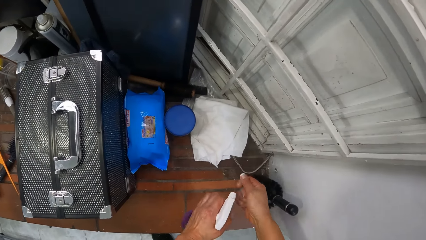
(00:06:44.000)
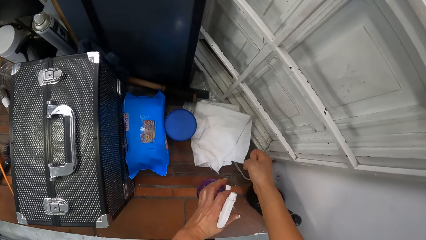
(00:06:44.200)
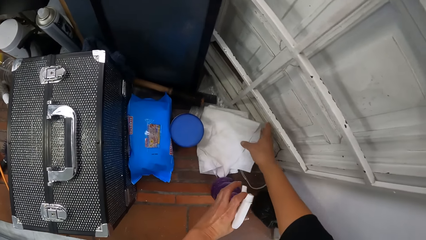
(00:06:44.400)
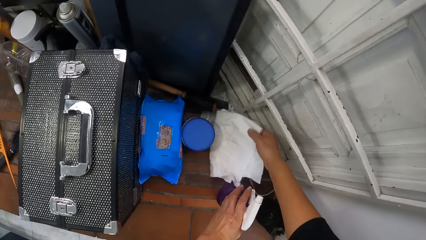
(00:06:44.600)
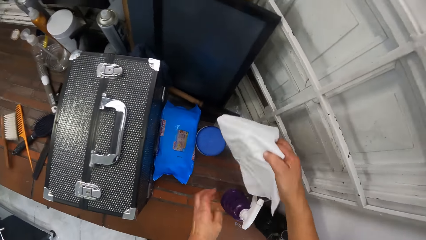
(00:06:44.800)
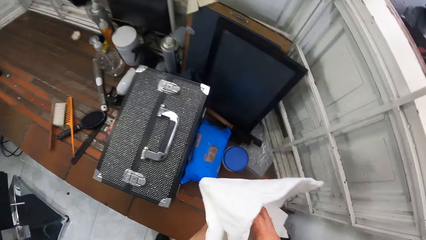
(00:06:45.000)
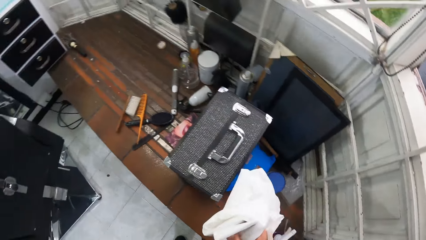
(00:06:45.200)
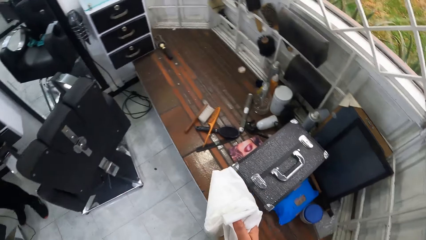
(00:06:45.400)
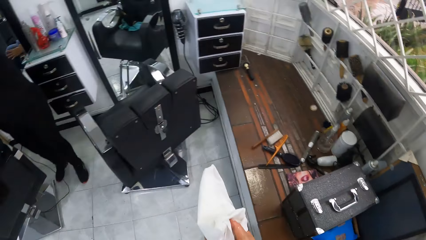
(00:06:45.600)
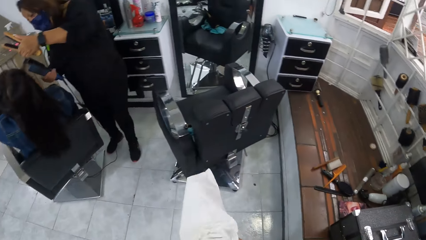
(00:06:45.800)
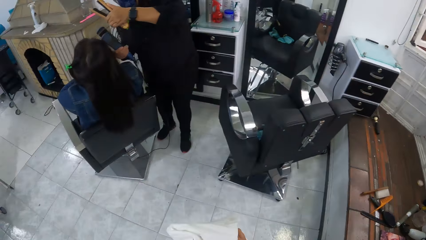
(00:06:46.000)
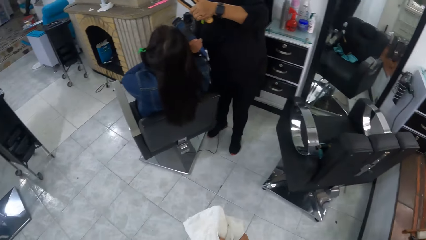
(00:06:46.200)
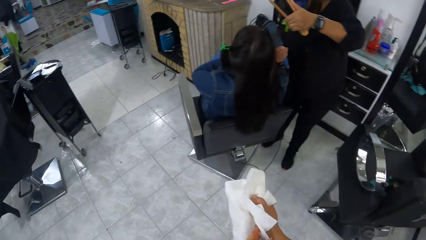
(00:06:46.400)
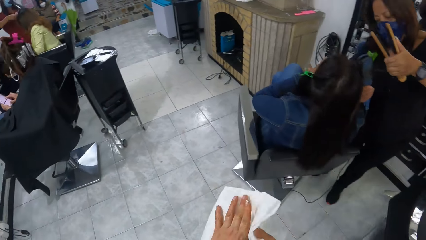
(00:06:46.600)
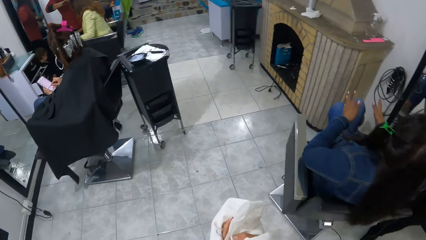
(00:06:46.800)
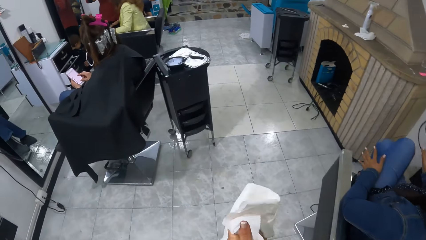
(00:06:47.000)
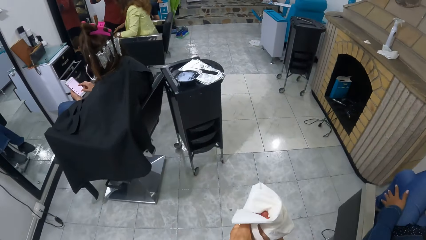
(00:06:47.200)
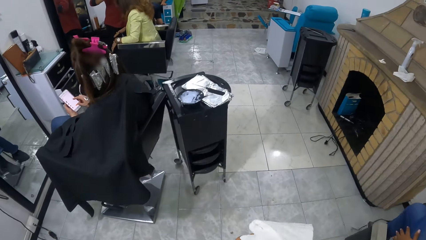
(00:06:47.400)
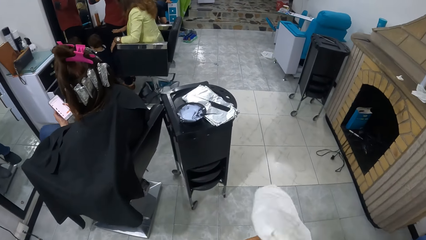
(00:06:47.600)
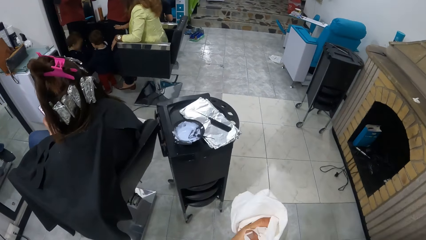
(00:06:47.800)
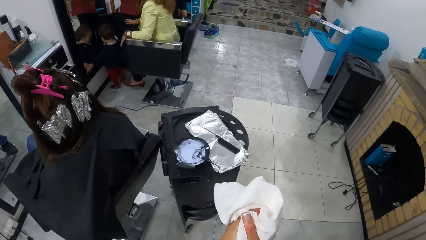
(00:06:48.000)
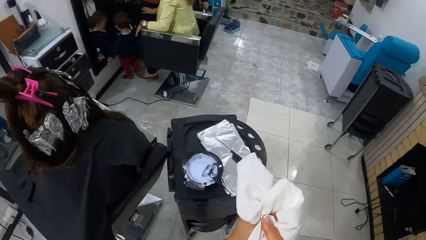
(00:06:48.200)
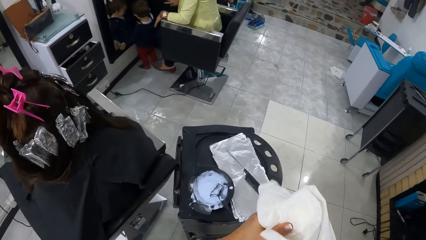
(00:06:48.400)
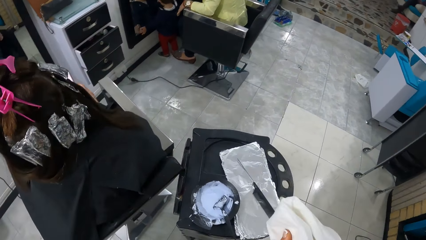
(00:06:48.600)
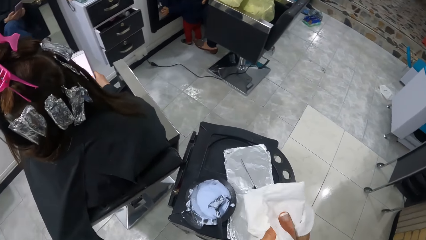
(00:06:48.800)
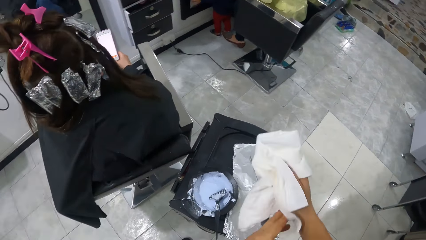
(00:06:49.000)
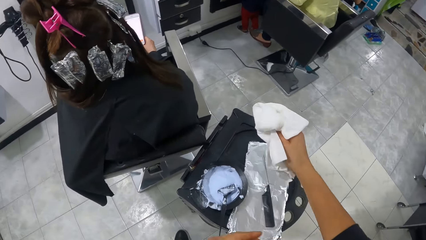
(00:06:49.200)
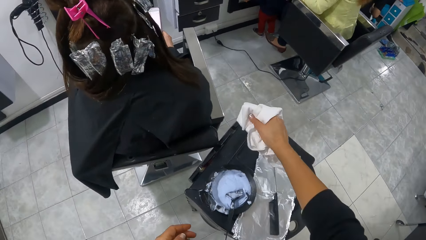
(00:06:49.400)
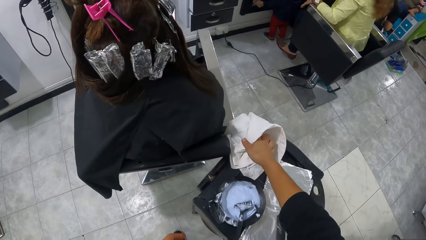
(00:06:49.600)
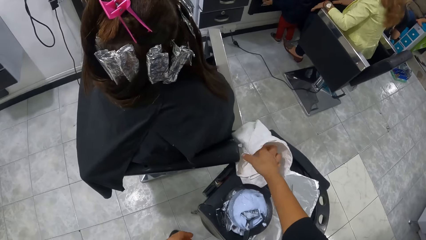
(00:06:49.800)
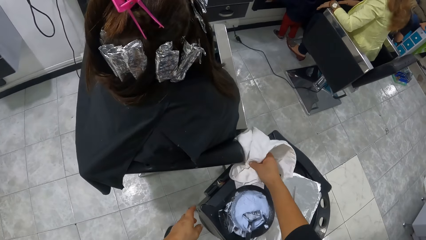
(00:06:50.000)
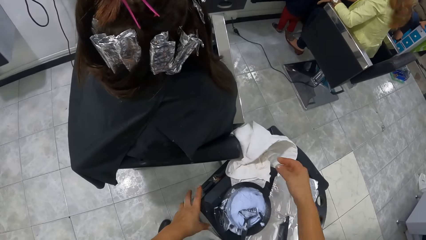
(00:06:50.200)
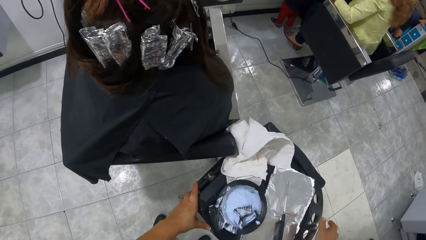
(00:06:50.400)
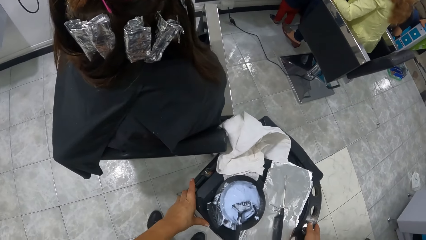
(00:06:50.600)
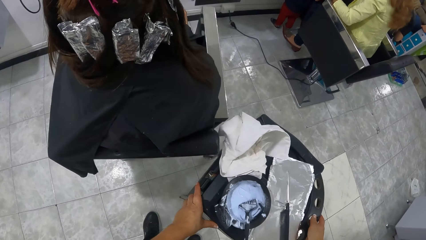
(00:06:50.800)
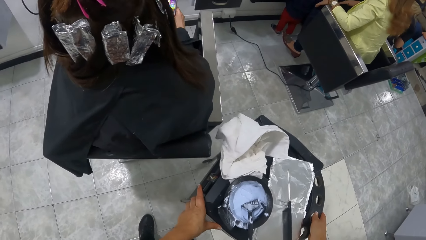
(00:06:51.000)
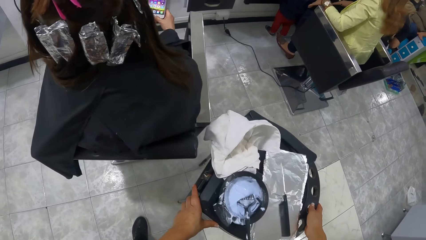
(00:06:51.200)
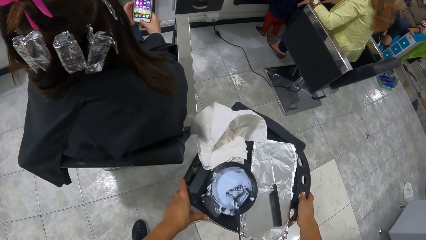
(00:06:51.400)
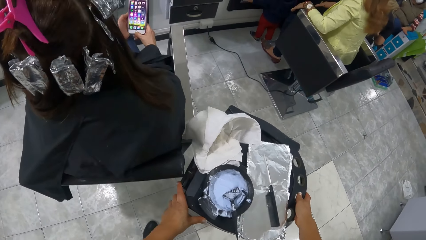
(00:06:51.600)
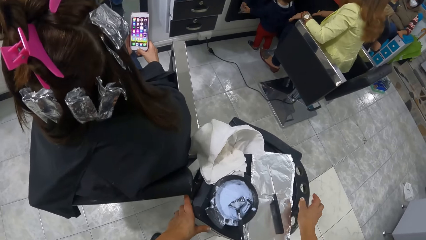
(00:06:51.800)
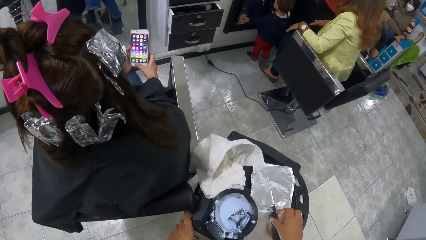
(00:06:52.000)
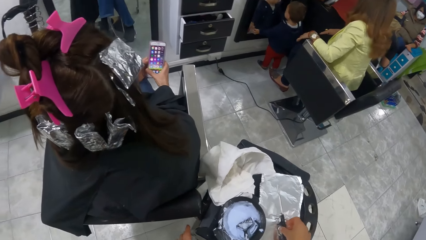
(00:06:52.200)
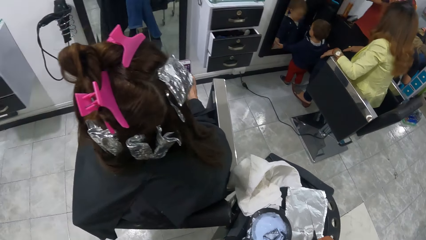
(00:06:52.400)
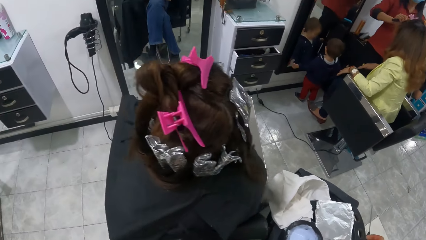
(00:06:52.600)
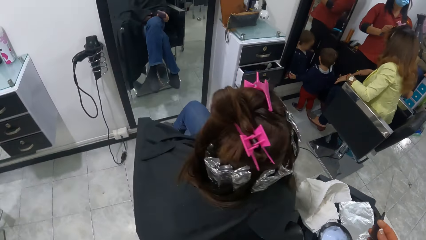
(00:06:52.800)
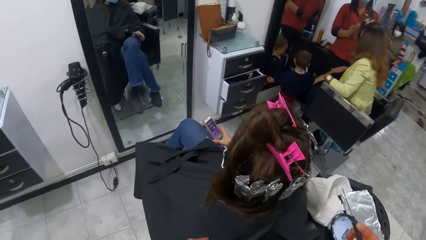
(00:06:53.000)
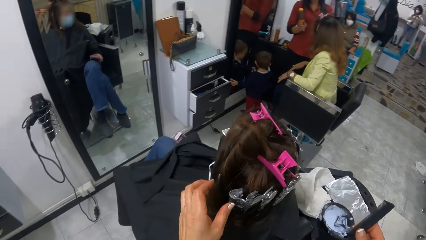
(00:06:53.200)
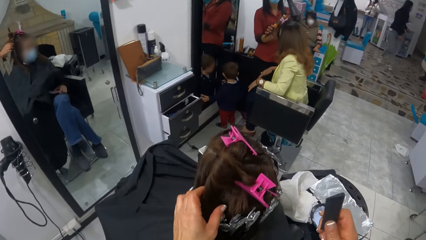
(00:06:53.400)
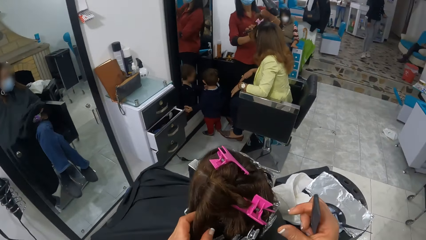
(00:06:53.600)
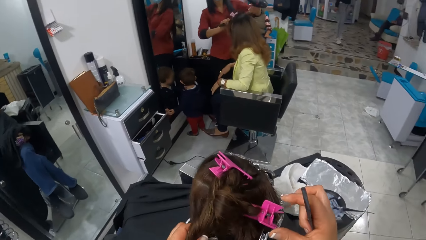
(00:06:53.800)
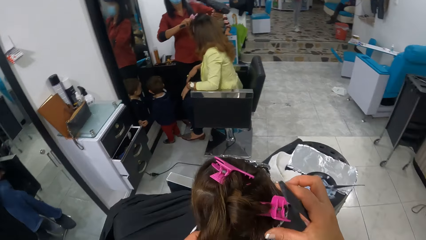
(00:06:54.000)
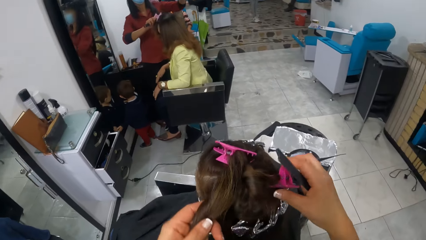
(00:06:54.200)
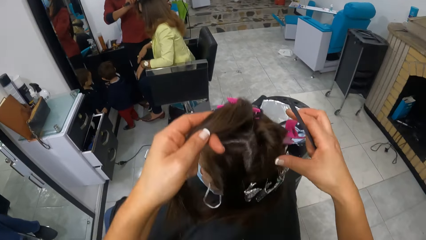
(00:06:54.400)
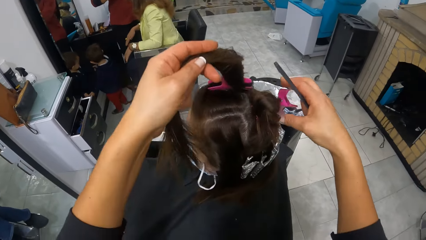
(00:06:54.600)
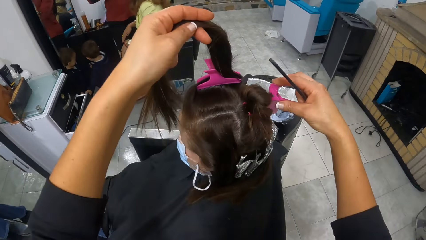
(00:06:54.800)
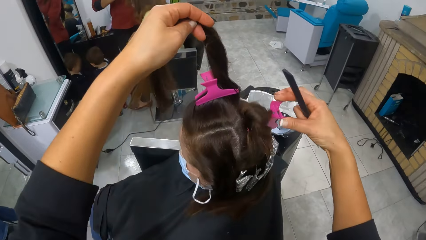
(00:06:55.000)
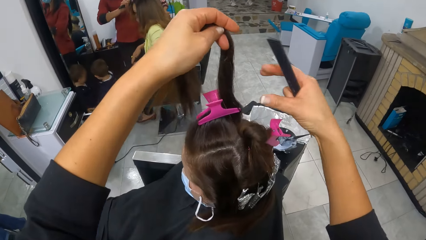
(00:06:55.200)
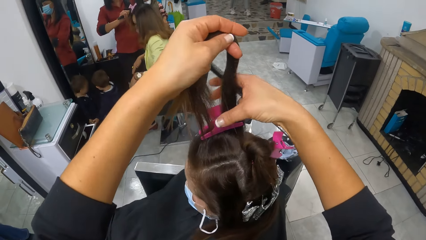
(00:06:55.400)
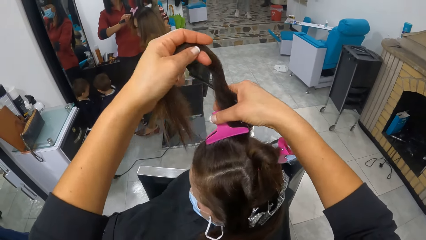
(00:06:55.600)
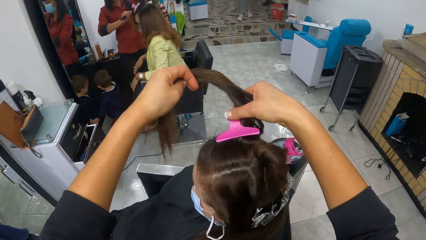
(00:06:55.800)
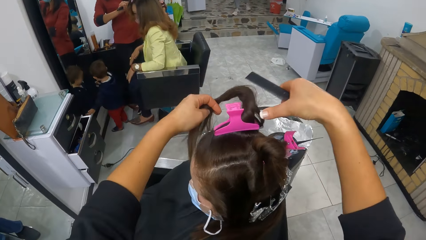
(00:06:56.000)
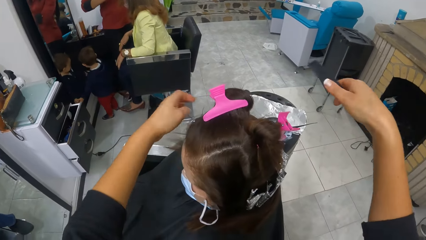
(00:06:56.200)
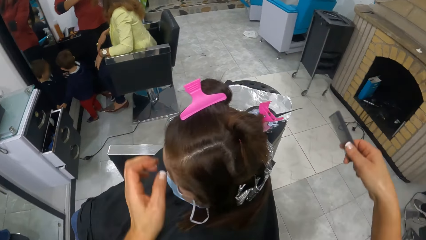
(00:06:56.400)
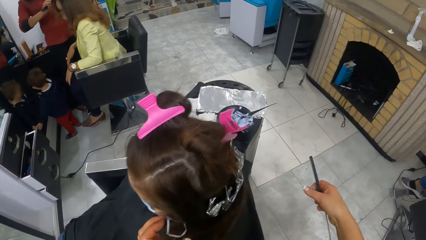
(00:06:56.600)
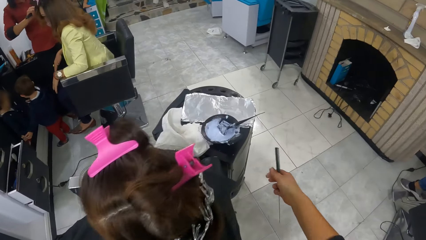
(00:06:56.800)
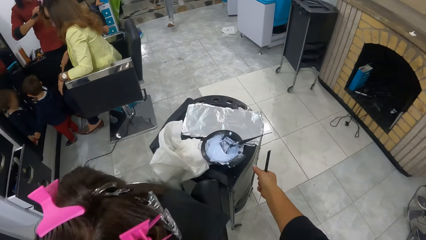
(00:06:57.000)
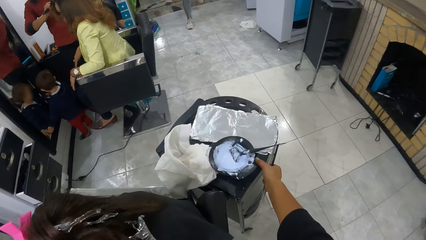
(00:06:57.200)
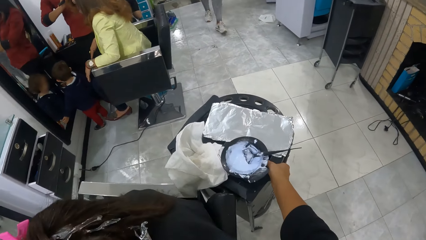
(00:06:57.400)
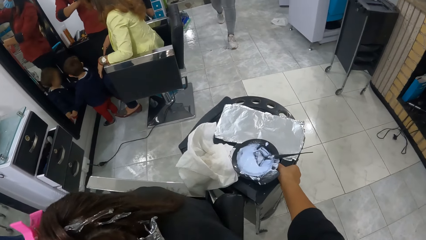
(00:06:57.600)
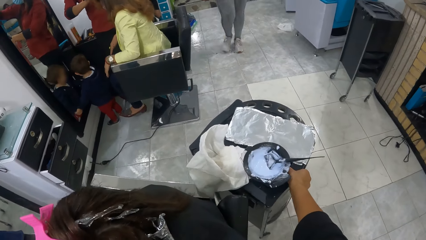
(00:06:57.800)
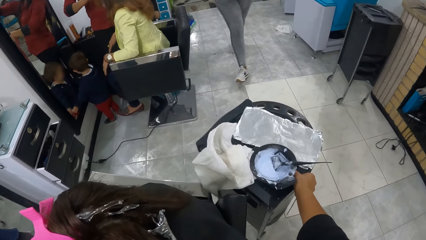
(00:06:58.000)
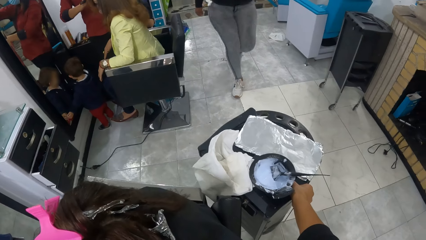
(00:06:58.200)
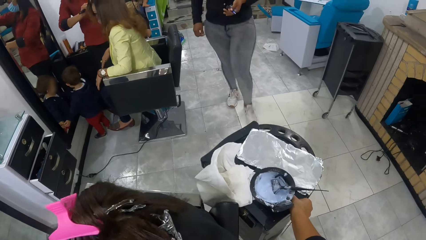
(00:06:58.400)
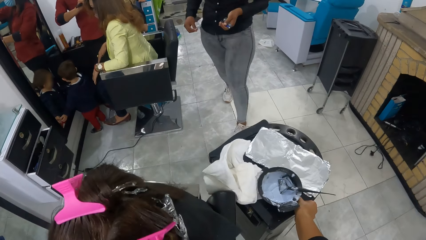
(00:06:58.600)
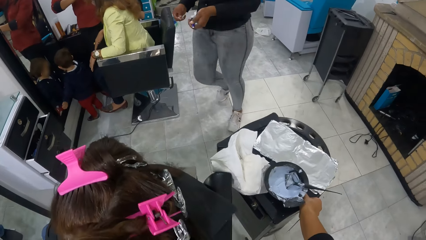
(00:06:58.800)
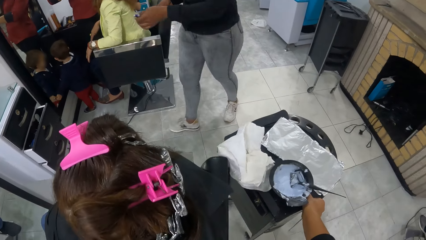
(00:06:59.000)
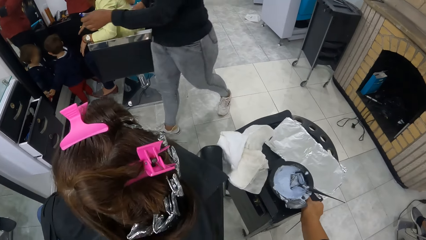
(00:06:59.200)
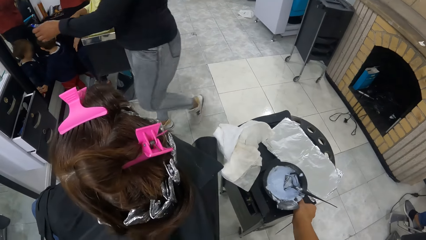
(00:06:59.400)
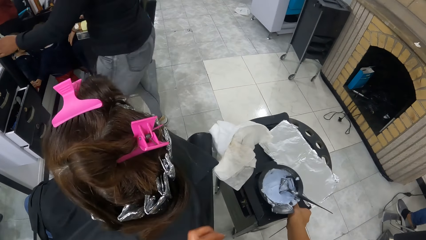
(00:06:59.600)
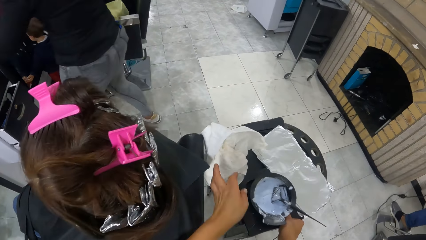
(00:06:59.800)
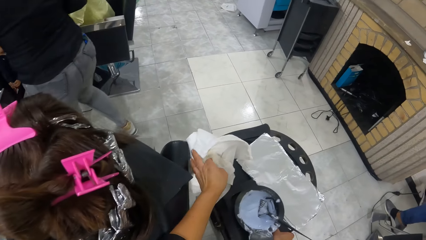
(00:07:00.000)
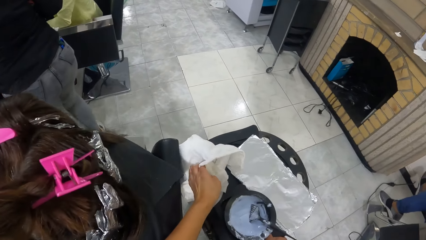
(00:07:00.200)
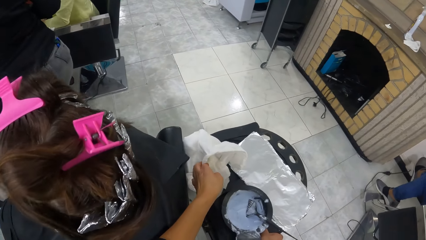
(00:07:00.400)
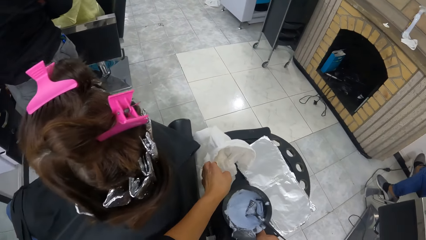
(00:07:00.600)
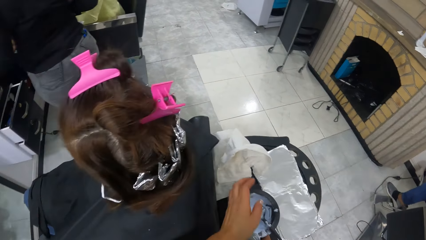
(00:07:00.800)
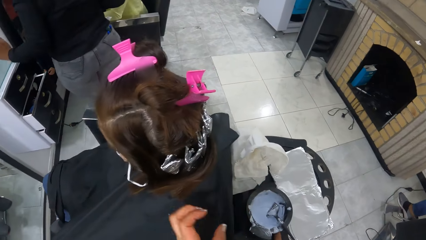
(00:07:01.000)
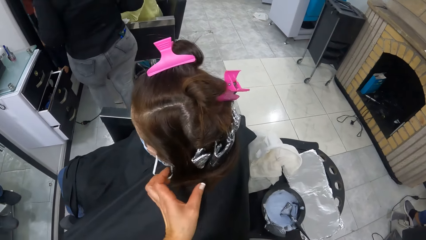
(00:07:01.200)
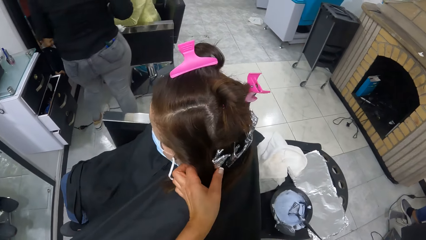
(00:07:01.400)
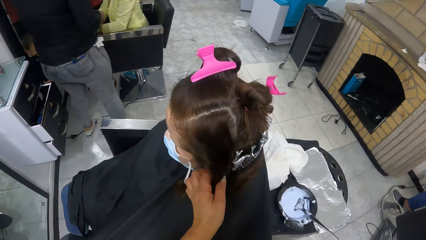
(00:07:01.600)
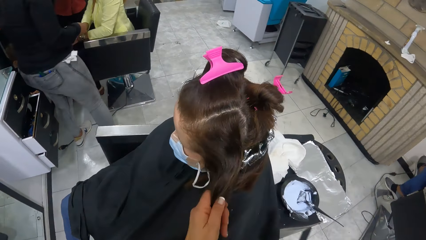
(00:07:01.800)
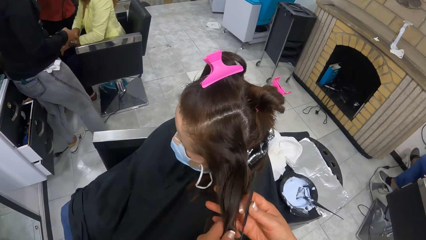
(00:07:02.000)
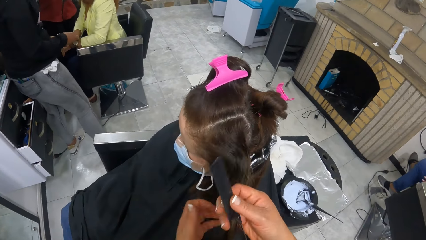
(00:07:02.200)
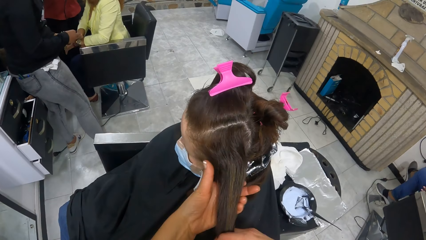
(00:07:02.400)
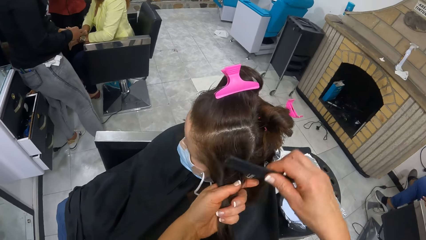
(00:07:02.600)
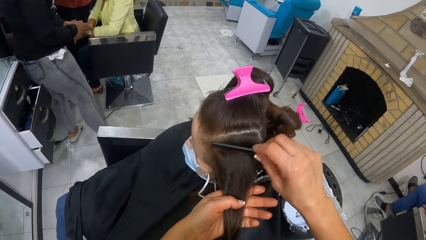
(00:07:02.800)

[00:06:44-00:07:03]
The camera wearer drops the spray bottle onto the table. She picks a napkin or duster from the table with her right hand. She wipes both hands with the napkin. She drops the napkin onto the trolley. She moves the trolley with both hands. The woman operates a phone in both hands. The camera wearer picks the comb from the pile of foil on the trolley with her right hand. Another woman combs the hair of a different woman with a comb in her right hand. The camera wearer lifts a portion of hair with her left hand. She holds the hair with the left hand. She adjusts a hair clip or hair holder with her right hand. She holds the hair holder with her right hand. She holds the portion of hair in her left hand with both hands. She drops the hair. She holds a portion of hair with her left hand. She moves the trolley with her right hand. She holds the napkin with her left hand. She touches the duster. She holds a portion of hair with both hands.
